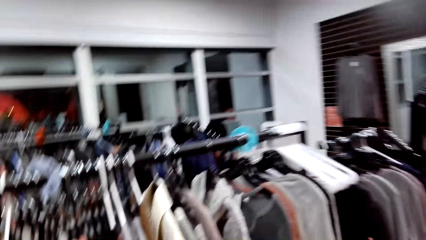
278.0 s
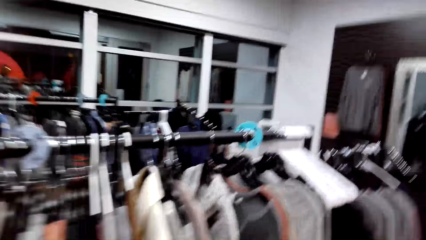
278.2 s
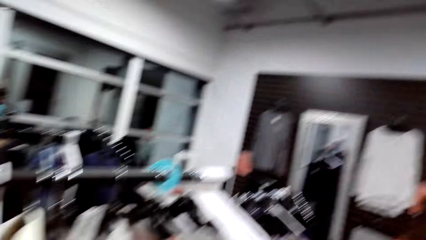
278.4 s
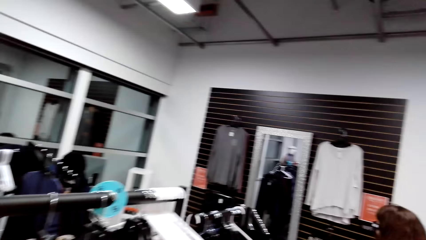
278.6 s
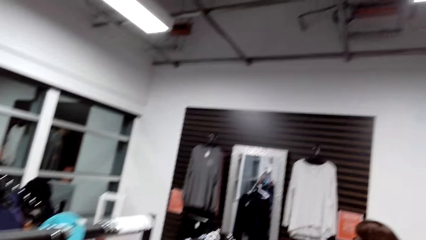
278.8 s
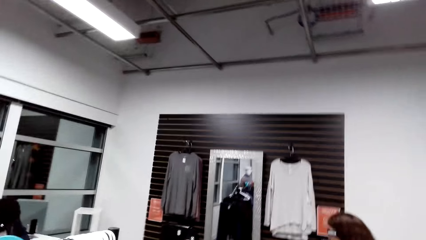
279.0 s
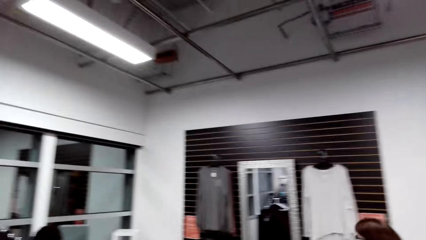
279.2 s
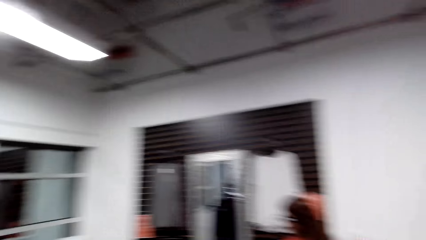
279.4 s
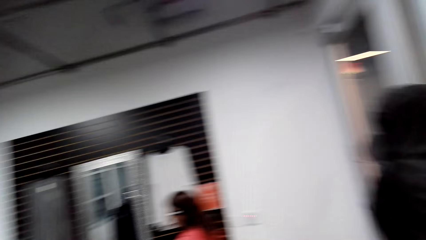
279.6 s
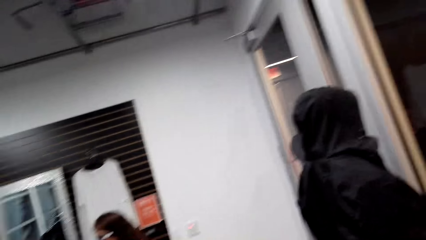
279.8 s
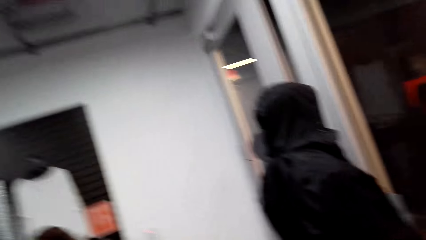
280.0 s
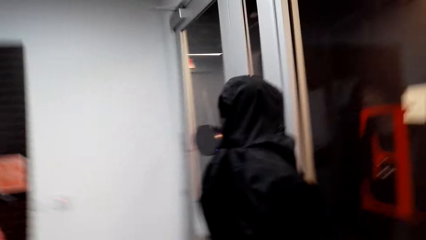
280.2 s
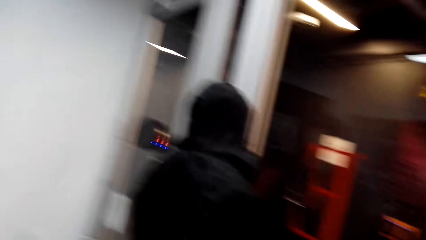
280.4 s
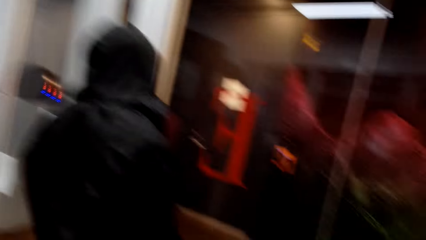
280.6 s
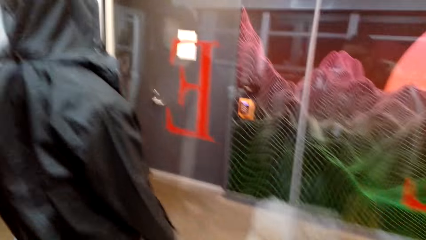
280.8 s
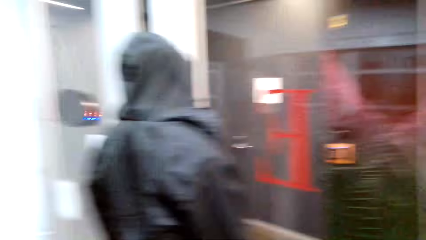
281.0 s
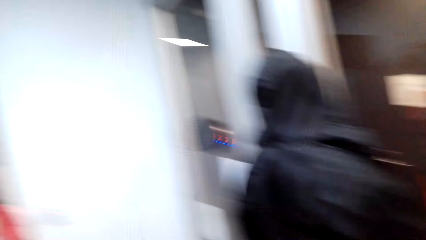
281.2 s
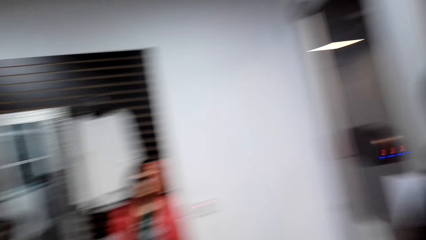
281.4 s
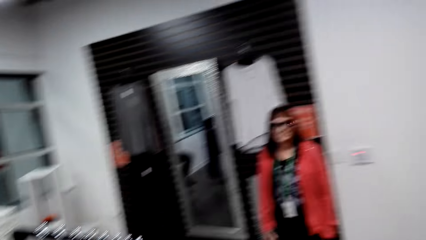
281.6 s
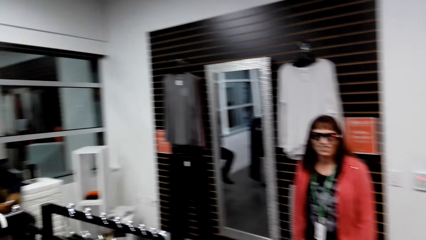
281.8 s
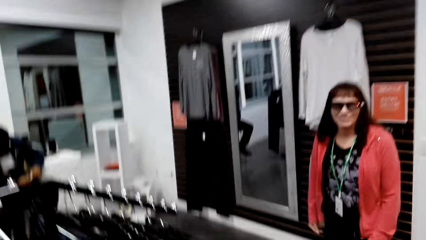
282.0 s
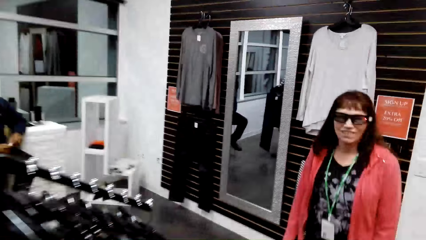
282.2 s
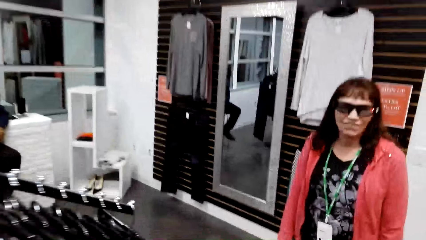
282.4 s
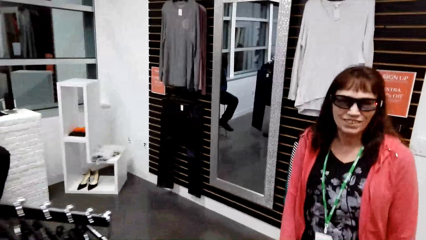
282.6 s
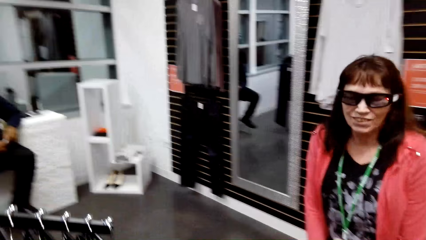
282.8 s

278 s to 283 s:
The camera wearer dialogues with a person.

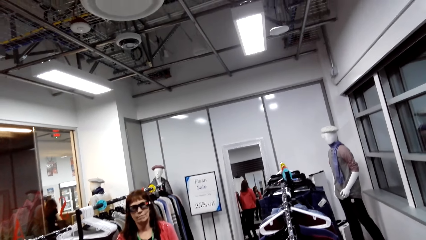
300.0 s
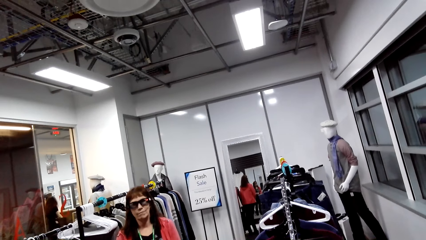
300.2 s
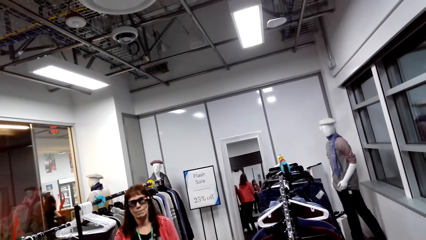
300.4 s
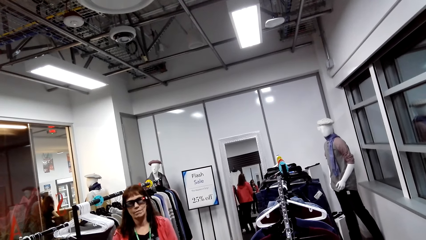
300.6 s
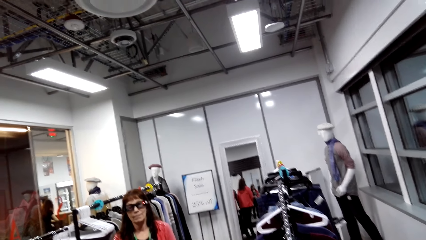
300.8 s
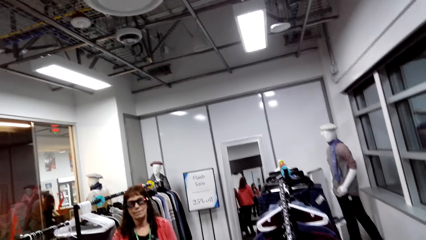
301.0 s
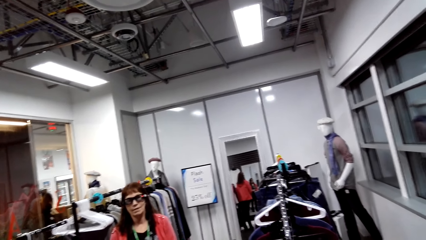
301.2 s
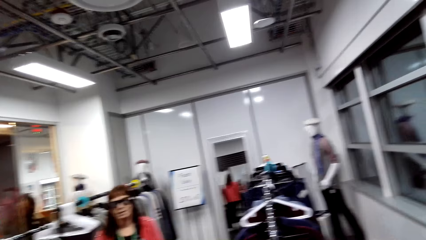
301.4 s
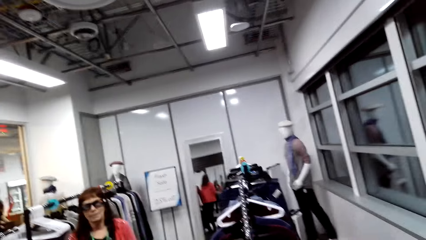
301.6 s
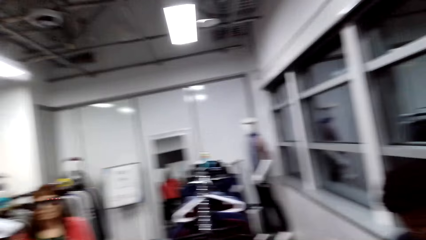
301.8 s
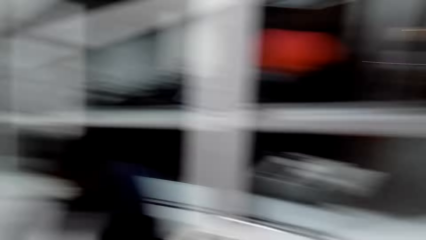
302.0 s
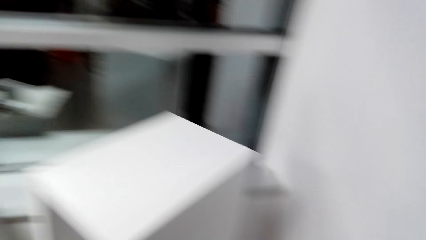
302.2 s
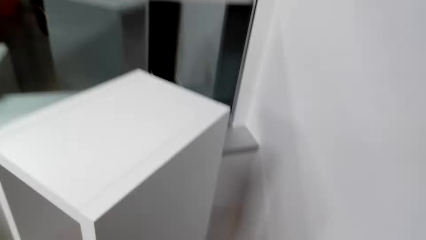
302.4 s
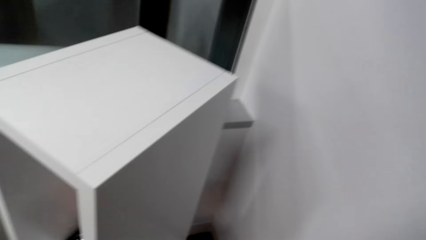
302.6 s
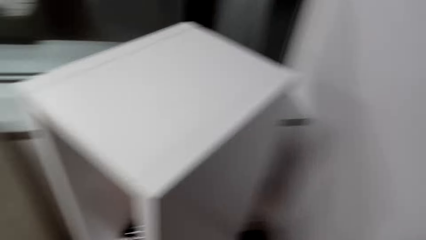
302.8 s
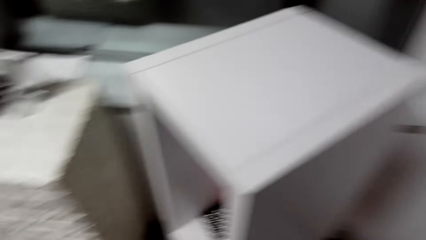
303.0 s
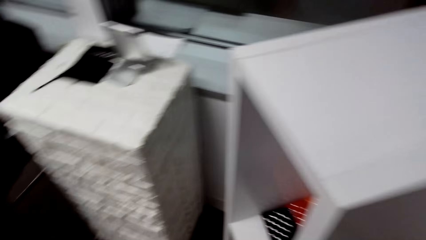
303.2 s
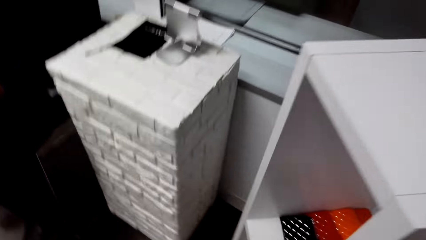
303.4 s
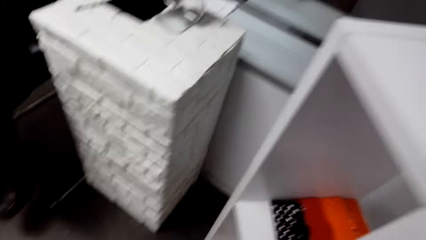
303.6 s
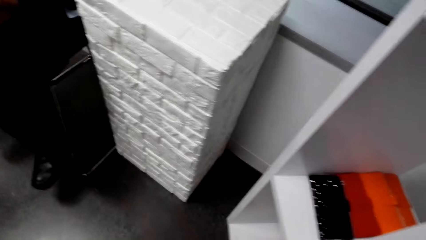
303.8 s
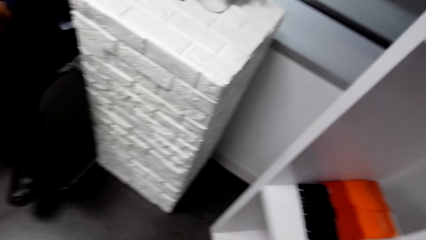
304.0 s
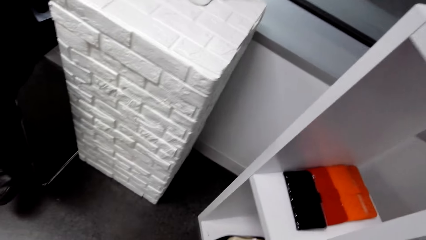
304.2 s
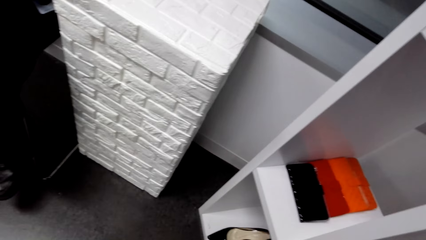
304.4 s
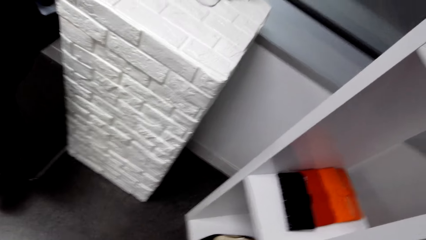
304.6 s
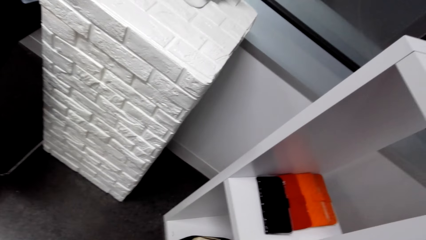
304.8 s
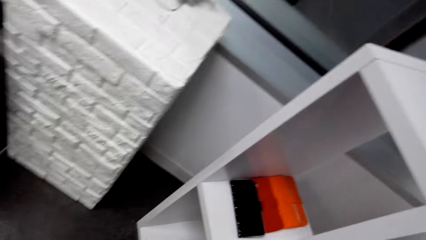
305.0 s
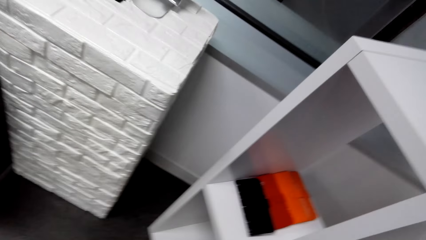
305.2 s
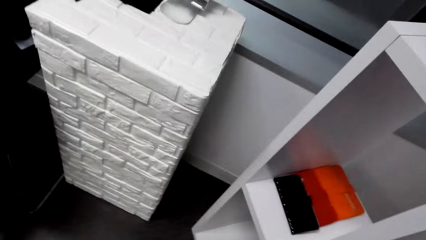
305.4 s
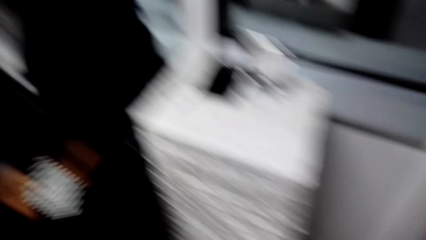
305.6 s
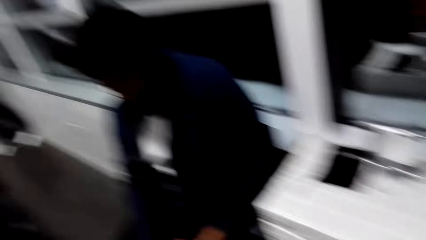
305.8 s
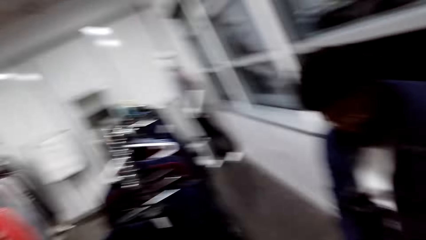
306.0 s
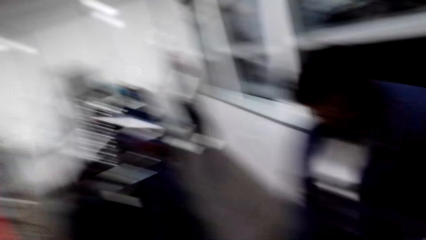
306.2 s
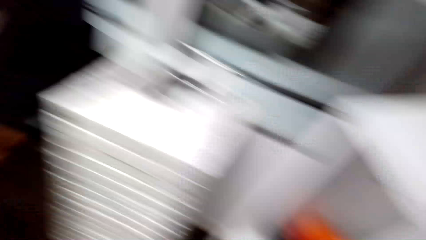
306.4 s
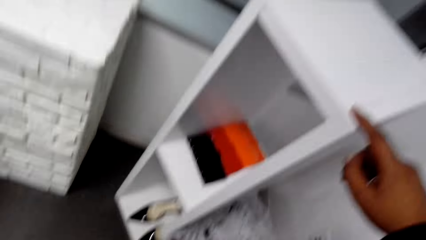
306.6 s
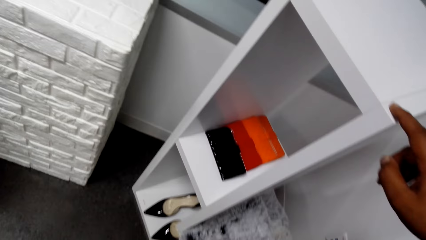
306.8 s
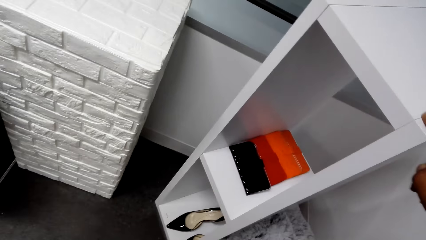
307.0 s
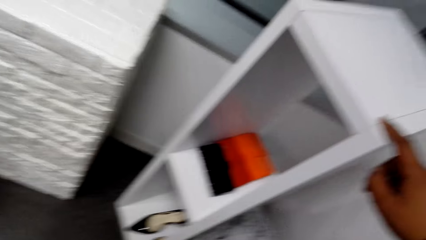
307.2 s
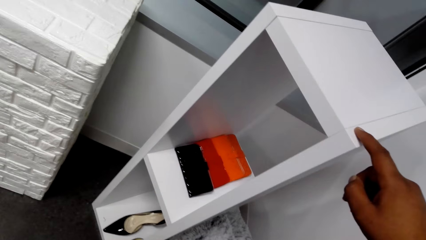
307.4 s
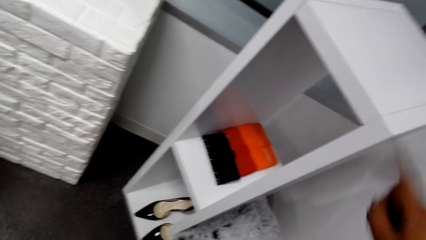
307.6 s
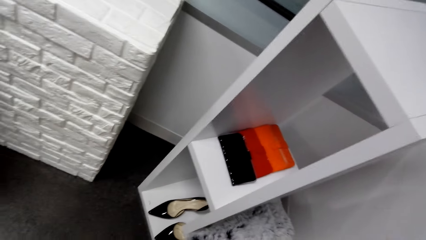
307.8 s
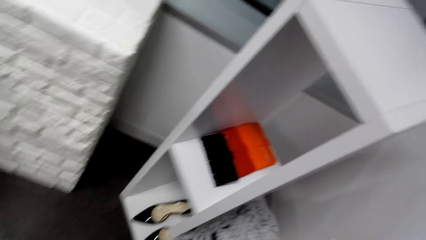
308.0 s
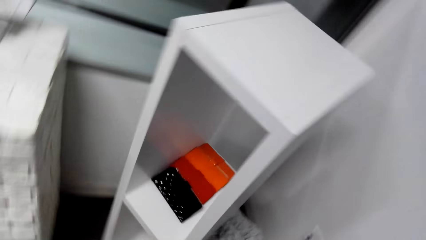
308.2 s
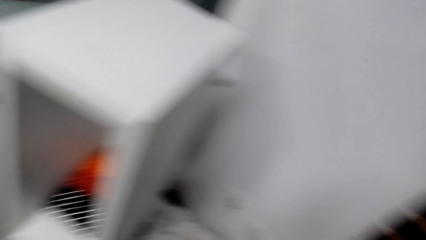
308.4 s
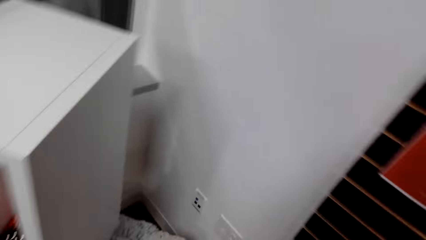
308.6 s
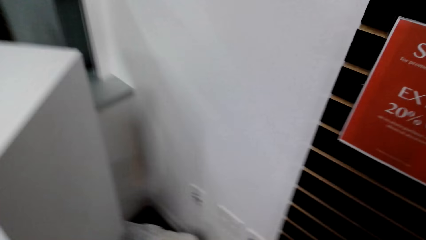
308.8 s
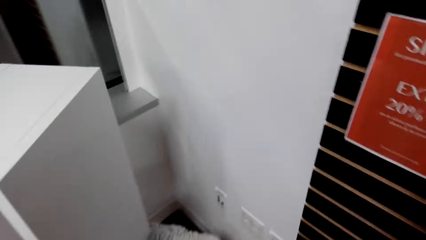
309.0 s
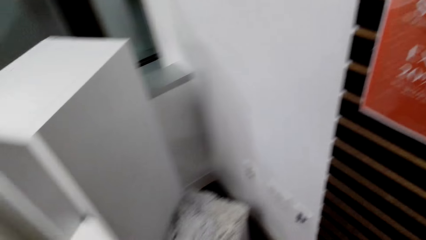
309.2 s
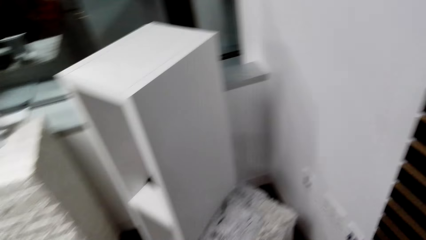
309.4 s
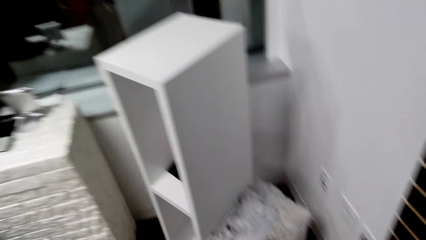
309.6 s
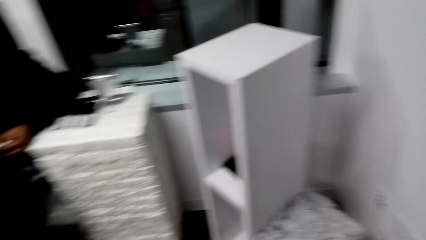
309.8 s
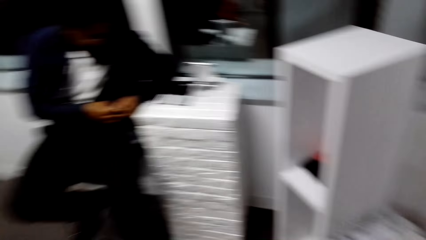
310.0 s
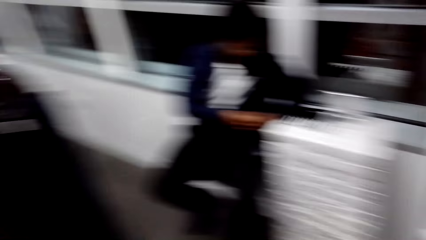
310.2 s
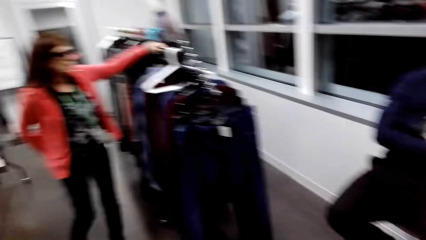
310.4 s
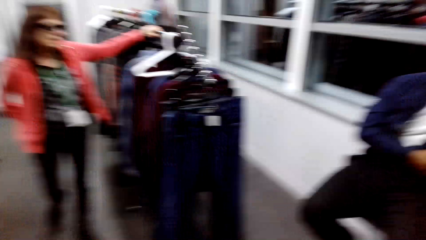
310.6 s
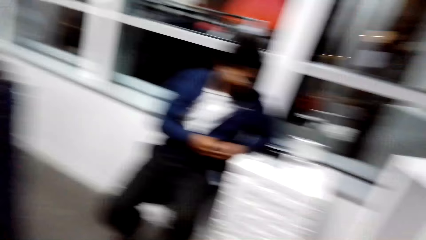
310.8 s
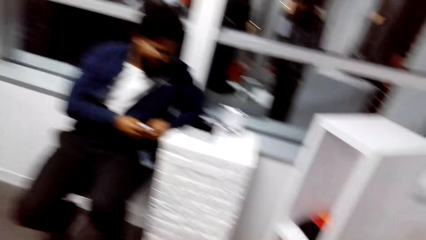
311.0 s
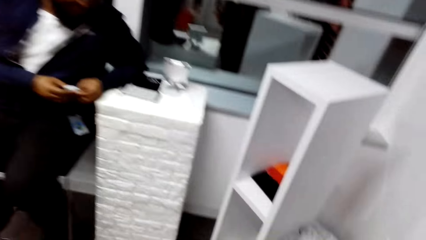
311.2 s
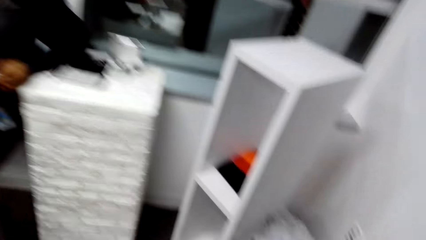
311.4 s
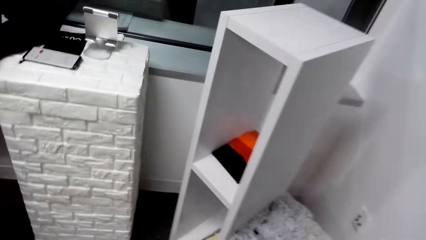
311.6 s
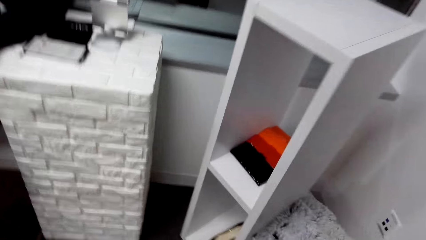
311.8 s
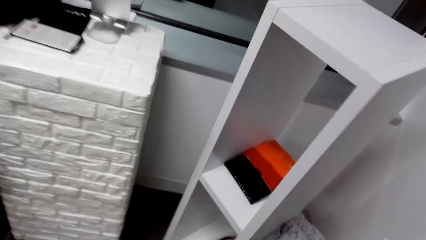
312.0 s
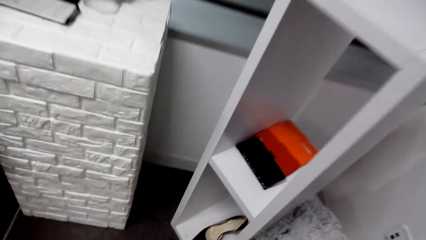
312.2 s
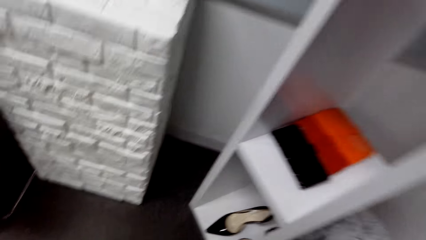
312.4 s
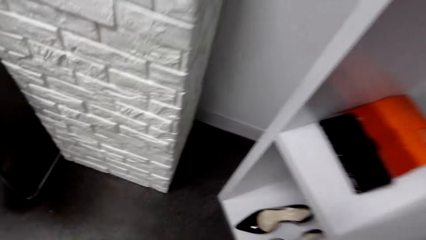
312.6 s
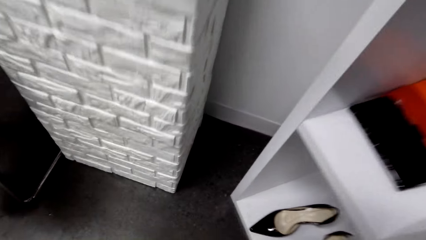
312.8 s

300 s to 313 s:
The camera wearer looks at a woman. They look around the clothing store. They dialogue with the woman. They look around the clothing store.
